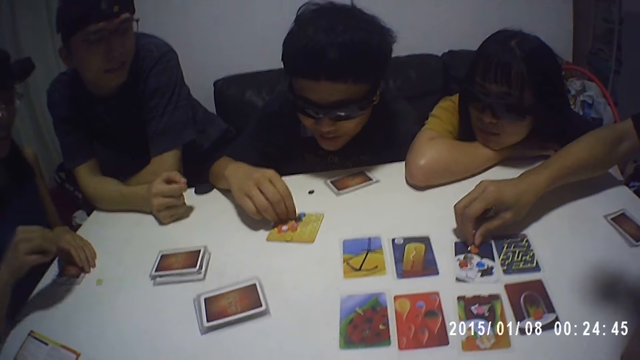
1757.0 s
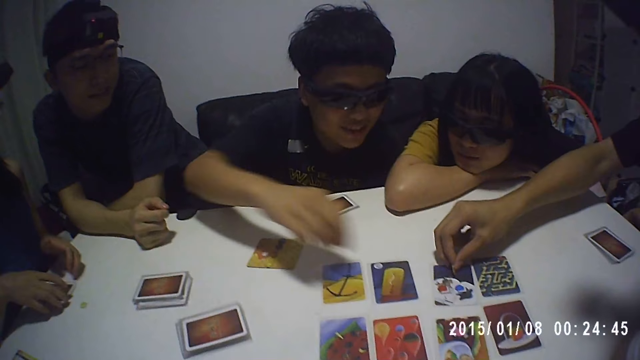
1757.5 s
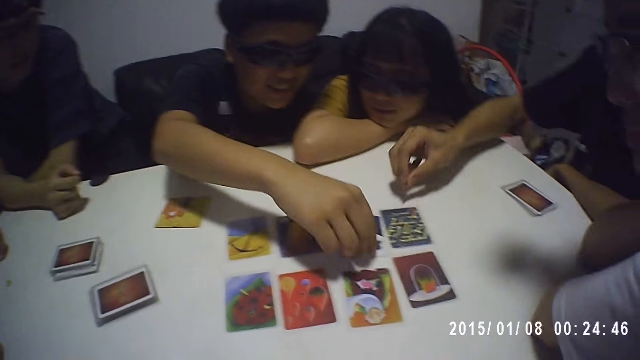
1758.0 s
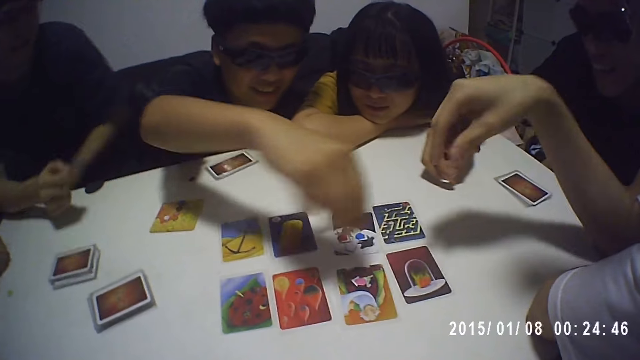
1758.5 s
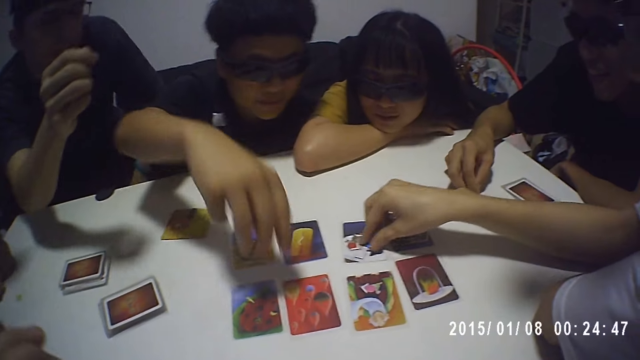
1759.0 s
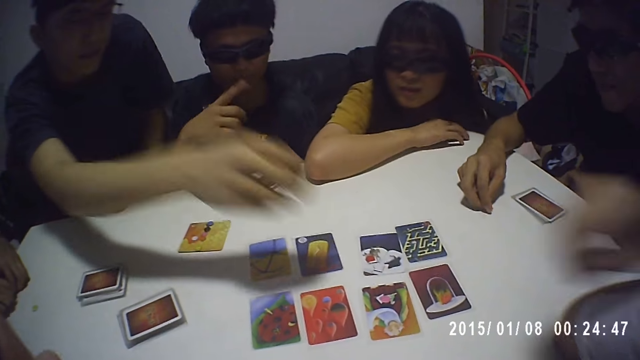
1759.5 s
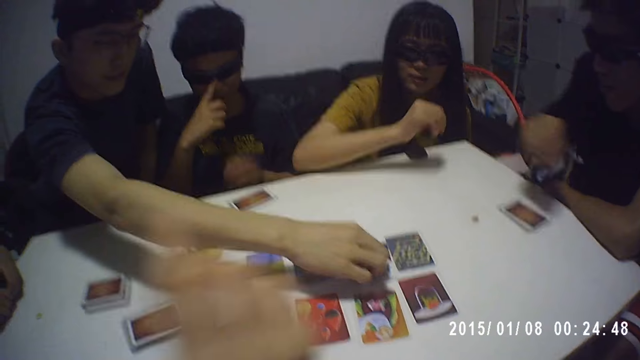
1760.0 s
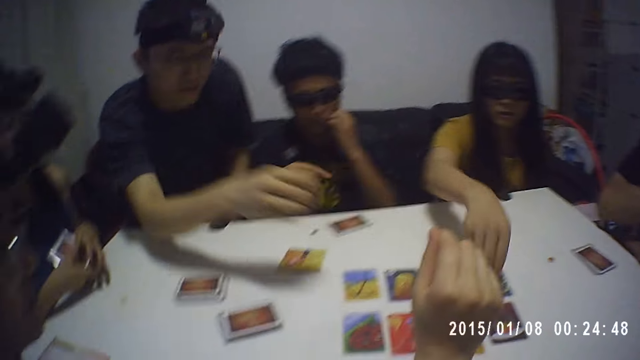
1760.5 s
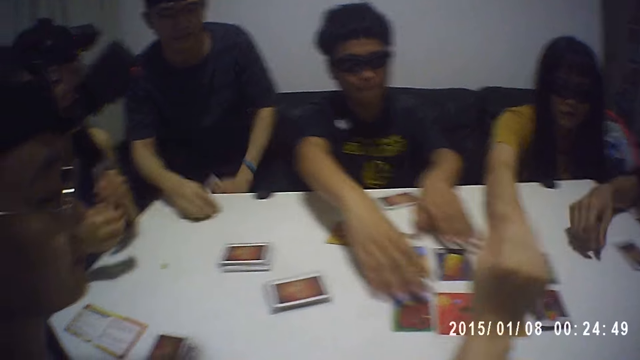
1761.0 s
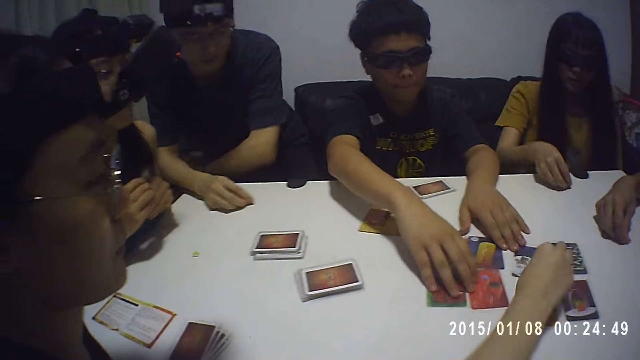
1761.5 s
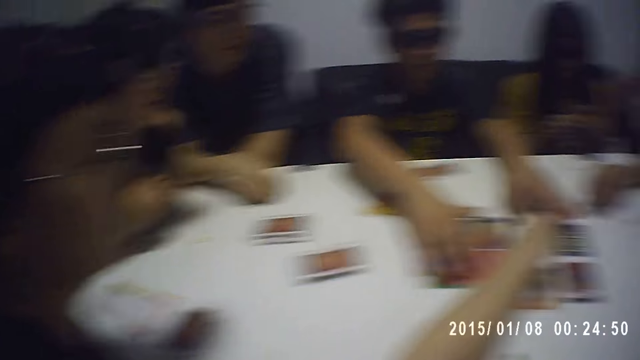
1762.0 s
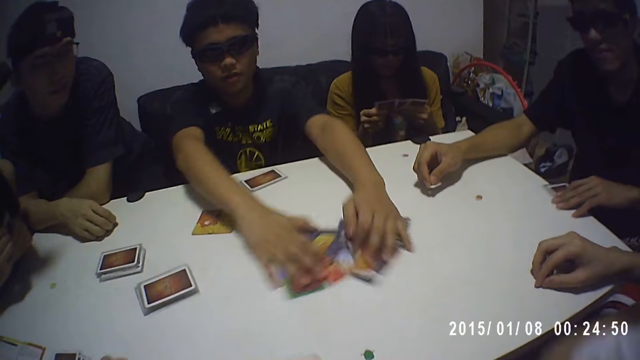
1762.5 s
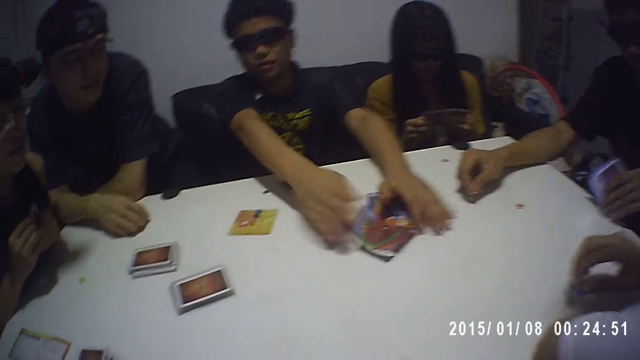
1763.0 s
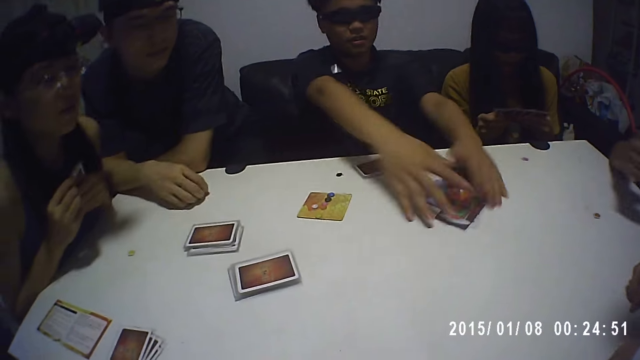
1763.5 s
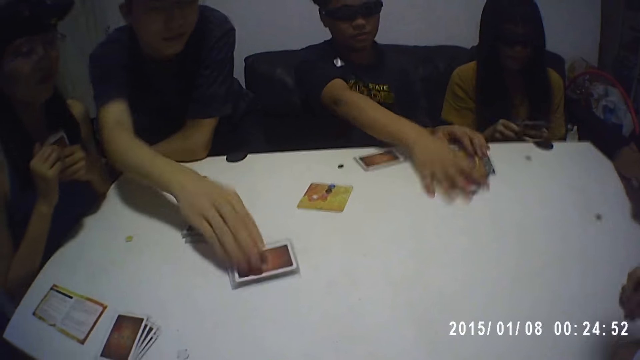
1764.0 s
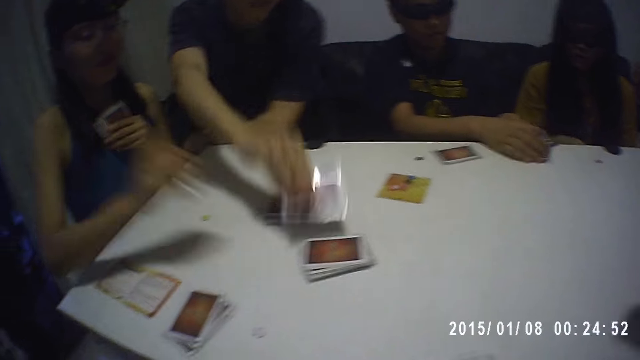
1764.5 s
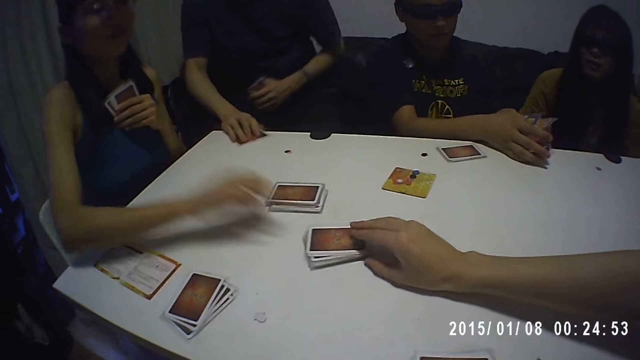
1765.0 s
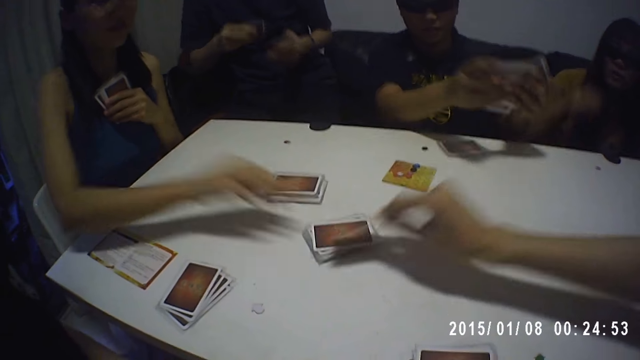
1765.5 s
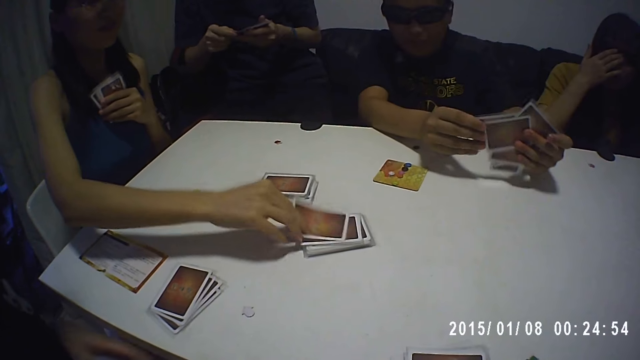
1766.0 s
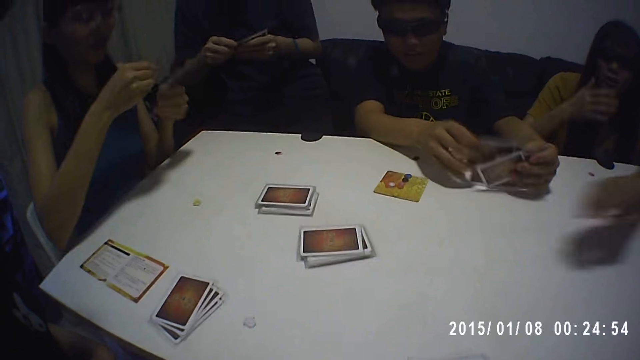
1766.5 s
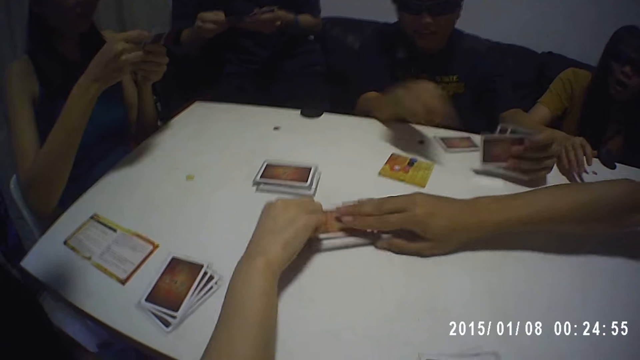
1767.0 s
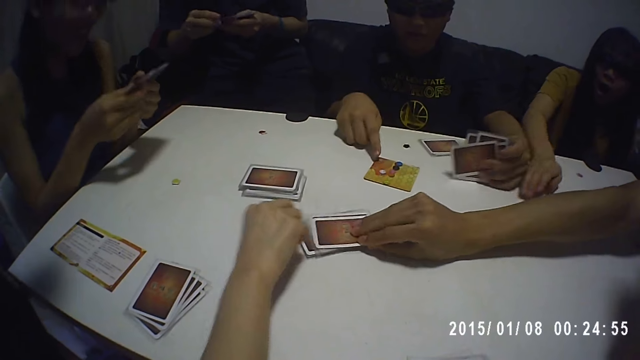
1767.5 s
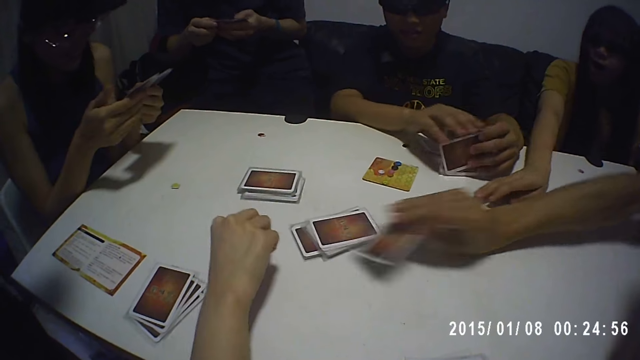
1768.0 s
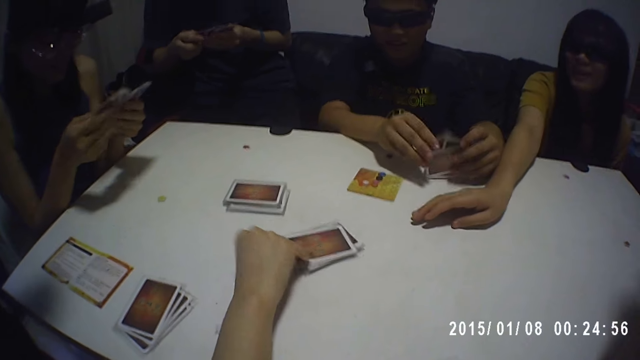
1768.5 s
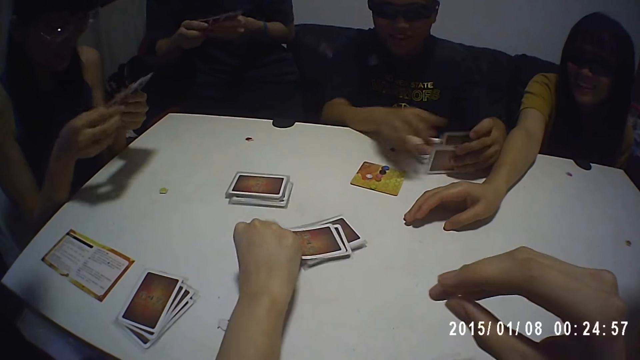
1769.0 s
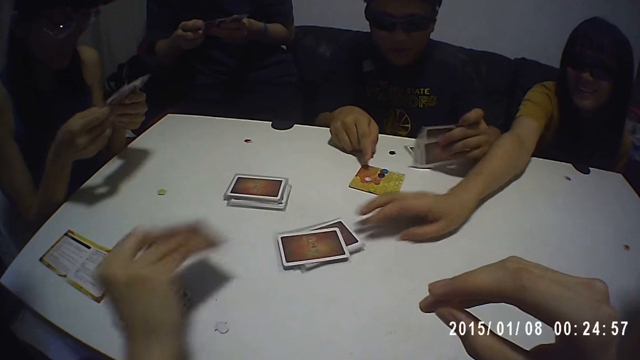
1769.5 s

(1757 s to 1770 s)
A man picks a game token from a card on the table. A lady drops the token near her on the table. Another lady stares at the cards on the table. Another man picks a game token from the card on the table. A third man picks a token from the table. The second man examines the cards on the table. A fourth man picks a game token from the card on the table. A fifth man picks a game token from the card on the table. The second lady picks a game token from the card on the table. A sixth man picks a token from the table. The second man packs the cards on the table. A third lady picks a game token from the card on the table. A seventh man picks a token from the table. The second man collects the cards from the table and points at other cards on the table. The fifth man picks a card from the table. The first lady holds a card from the table. An eighth man picks a card from the table. The fourth man picks a card from the table. The first lady picks a card from the table. The third lady holds a card from the table. The first man picks a card from the table. The fourth man picks a card from the table. The seventh man picks a card from the table. The third lady picks a card from the table.

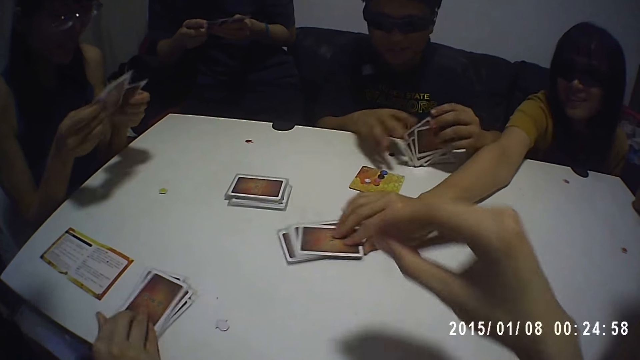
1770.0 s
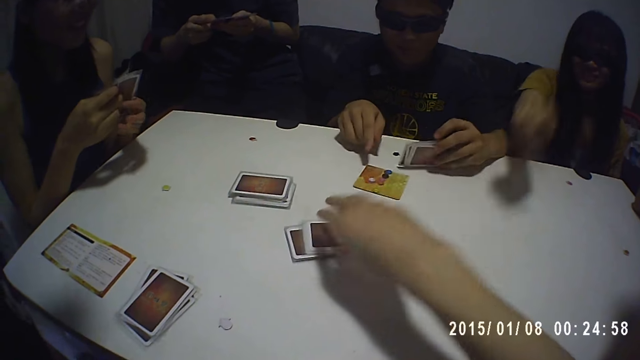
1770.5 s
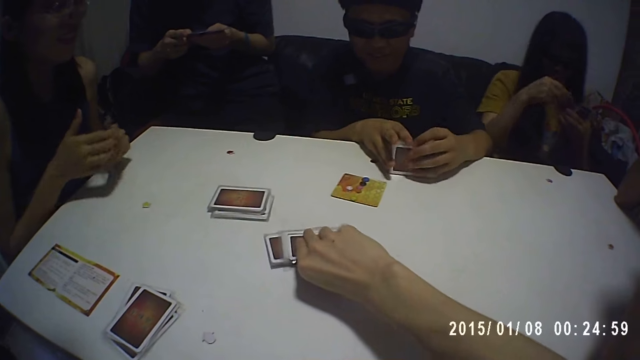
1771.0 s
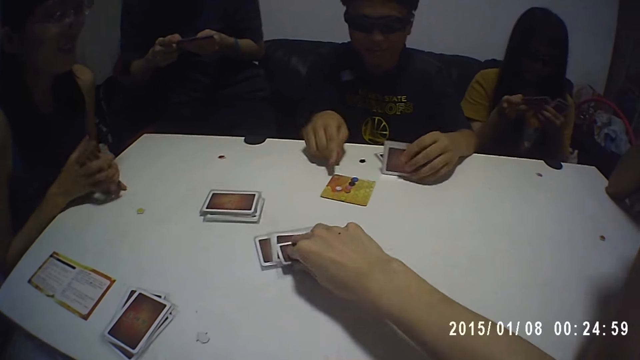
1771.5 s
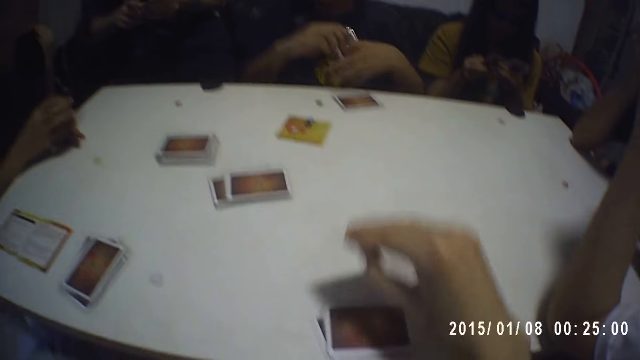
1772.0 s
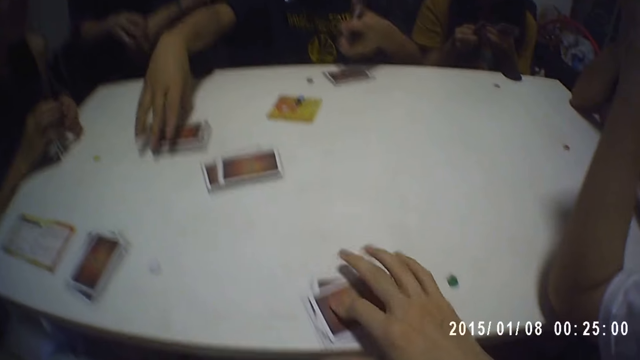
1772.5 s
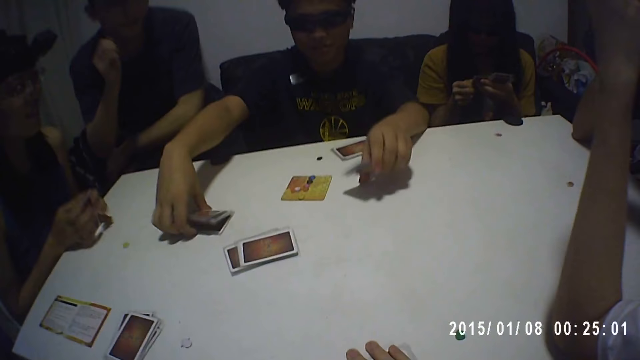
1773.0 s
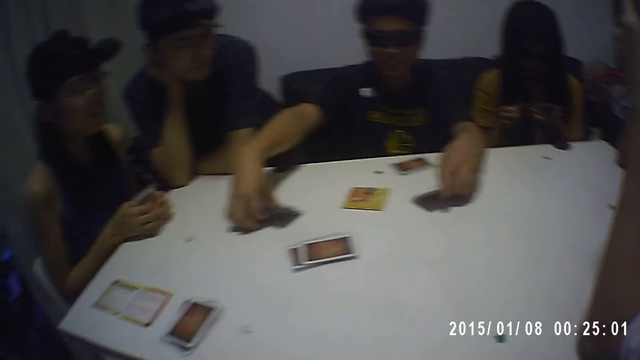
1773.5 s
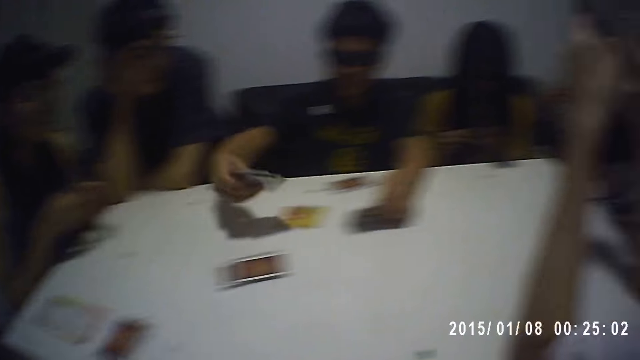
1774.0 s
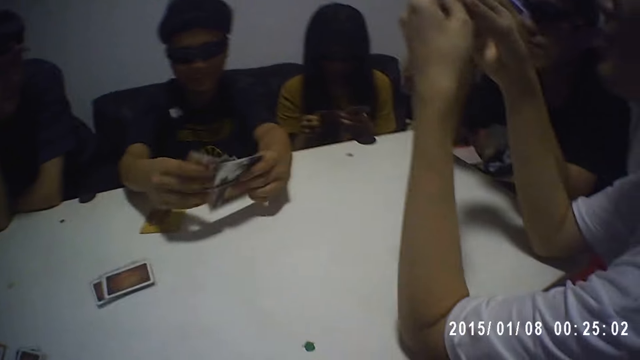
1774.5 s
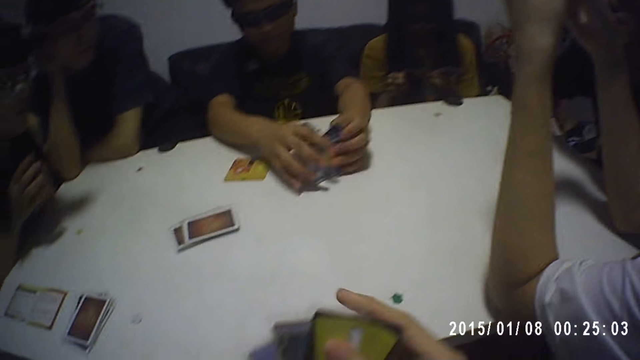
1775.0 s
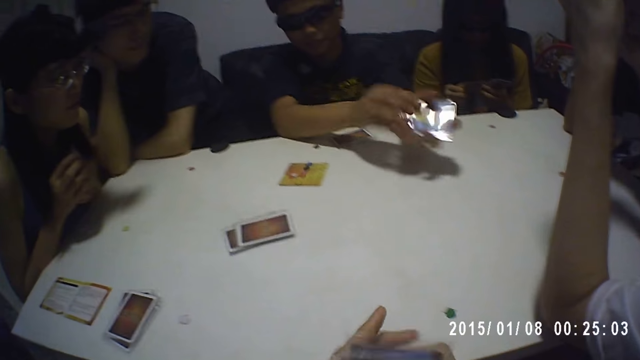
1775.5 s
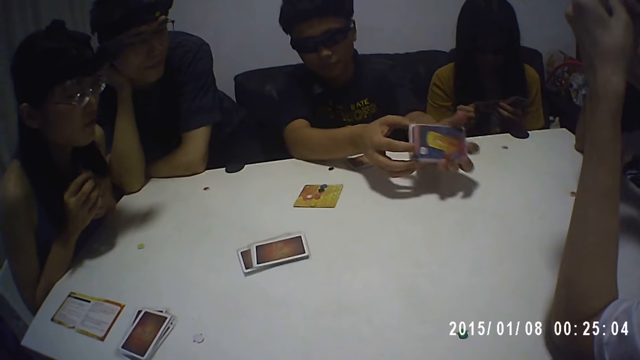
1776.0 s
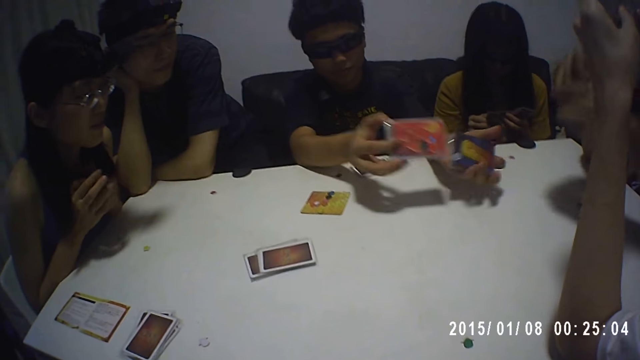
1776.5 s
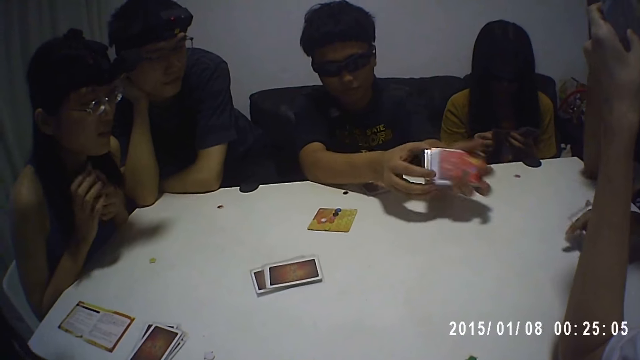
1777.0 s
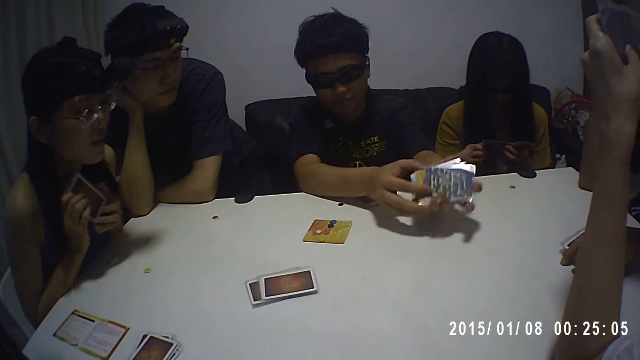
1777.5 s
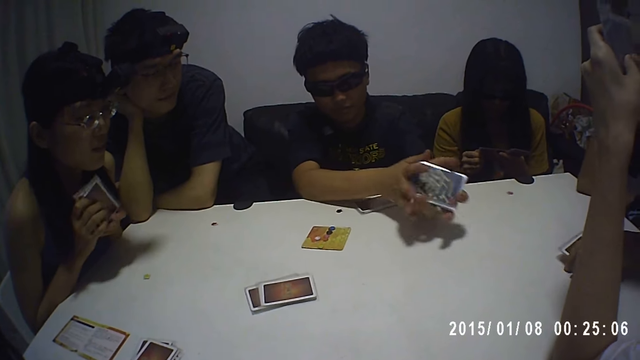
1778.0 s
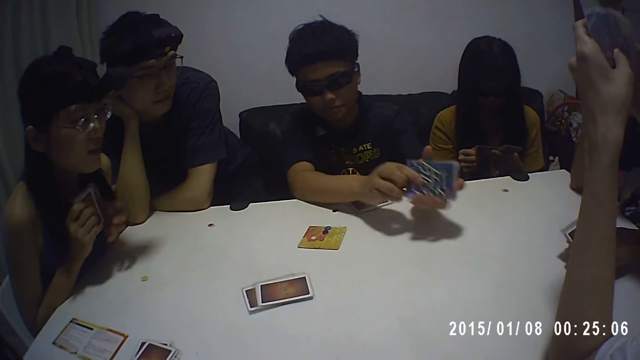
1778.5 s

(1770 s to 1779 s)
A lady picks a card from the table. A man picks a card from the table. The camera wearer picks a card from the table. Another lady aligns her cards on the table. The camera wearer drops the card on the cards near them on the table. Another man collects the cards from the table and shuffles the cards in his hands with both hands. A third man stares at the cards. The first lady shuffles the cards in her hands. The other lady stares at the cards on the table.
